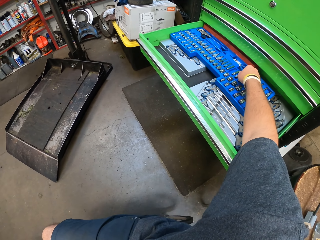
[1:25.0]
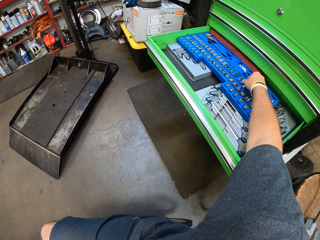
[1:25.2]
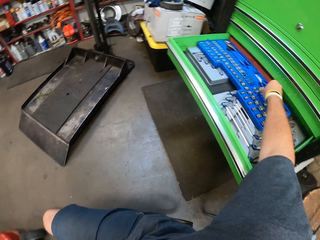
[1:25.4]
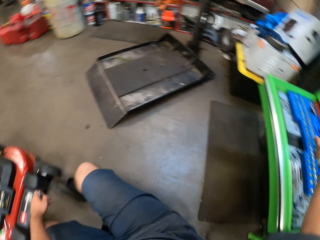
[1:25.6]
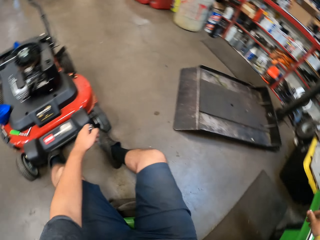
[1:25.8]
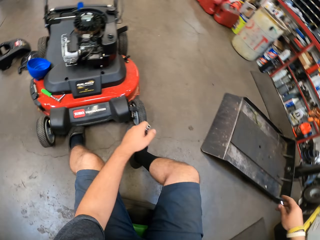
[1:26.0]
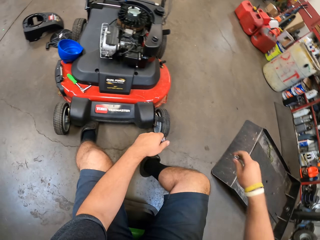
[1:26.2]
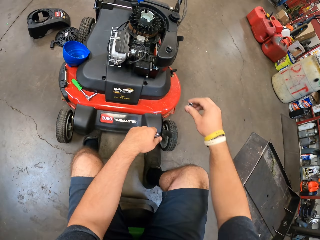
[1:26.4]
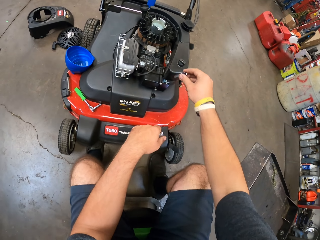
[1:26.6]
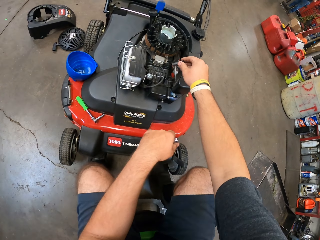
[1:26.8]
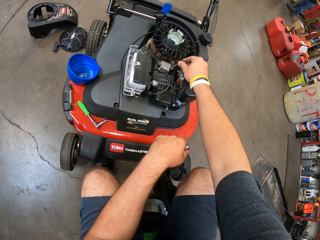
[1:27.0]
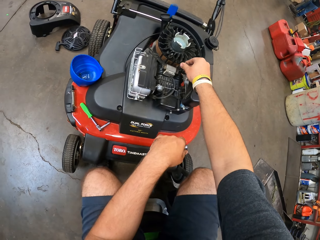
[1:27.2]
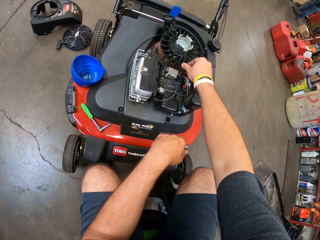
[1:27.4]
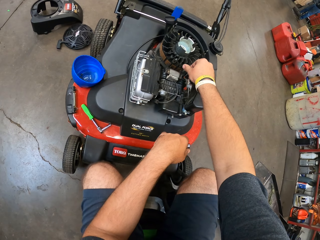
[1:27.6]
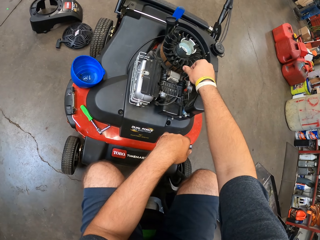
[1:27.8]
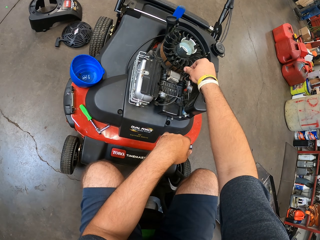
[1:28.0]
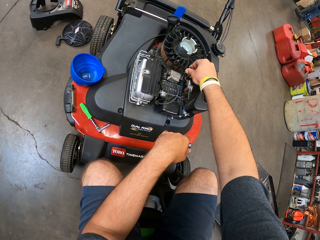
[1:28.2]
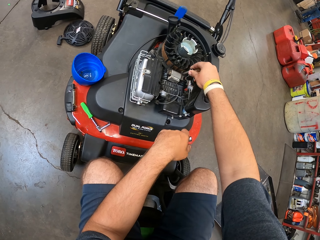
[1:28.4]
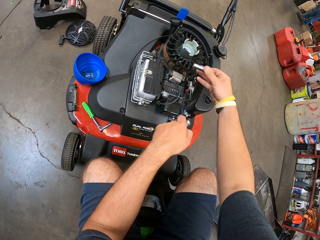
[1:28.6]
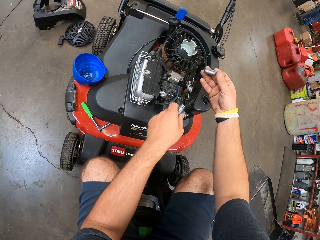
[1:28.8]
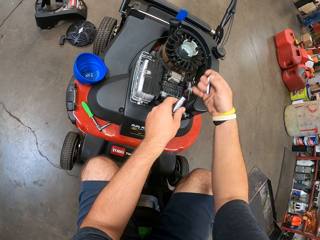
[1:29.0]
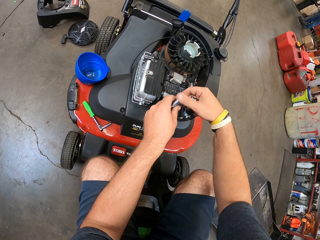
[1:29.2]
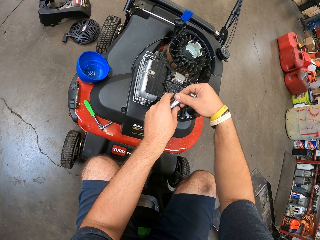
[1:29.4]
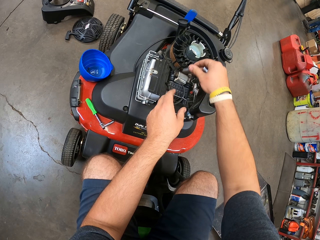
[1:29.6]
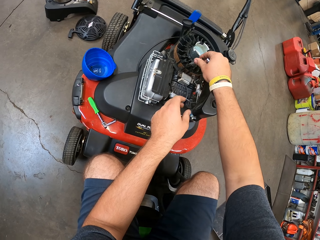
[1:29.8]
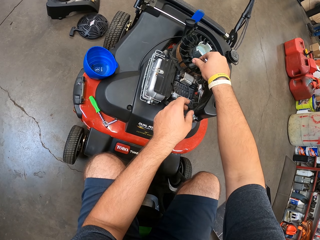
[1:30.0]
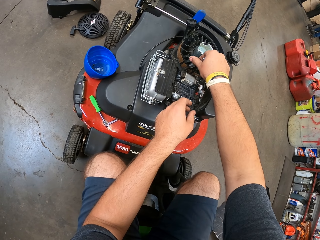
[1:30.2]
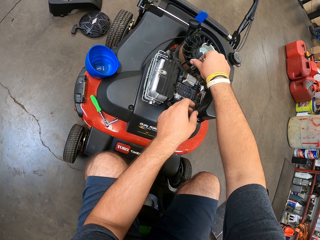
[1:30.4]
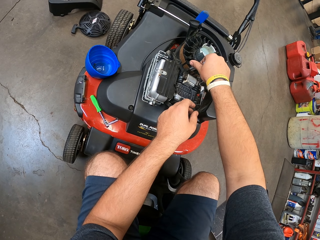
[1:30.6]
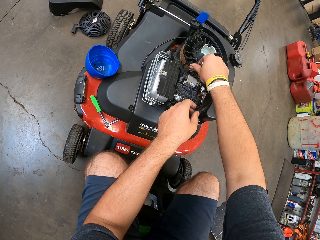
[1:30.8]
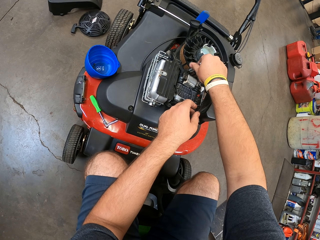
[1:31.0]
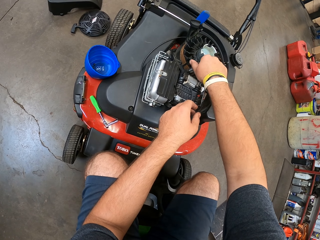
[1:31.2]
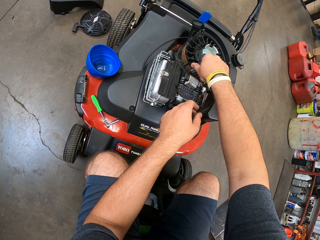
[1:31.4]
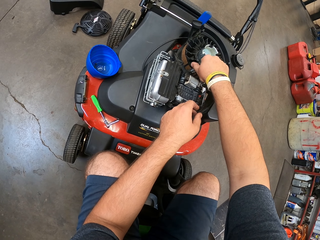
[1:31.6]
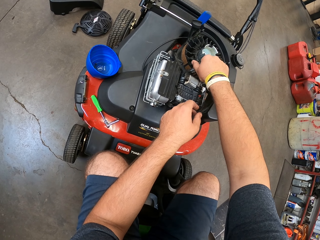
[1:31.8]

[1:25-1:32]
The camera wearer picks up the spare part from the drawer. They fix the spare part to the lawn mower. They fix the spare part to the lawn mower.

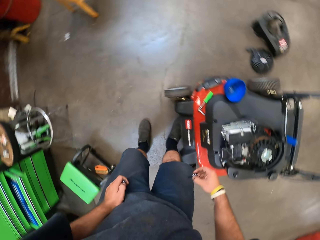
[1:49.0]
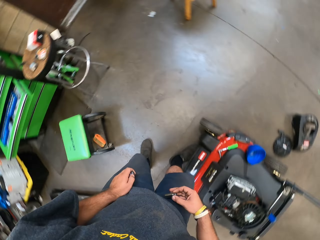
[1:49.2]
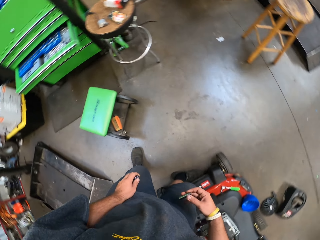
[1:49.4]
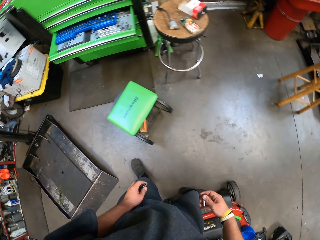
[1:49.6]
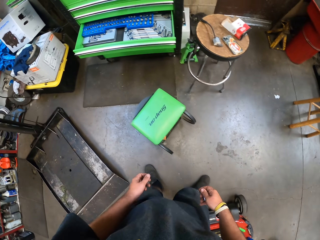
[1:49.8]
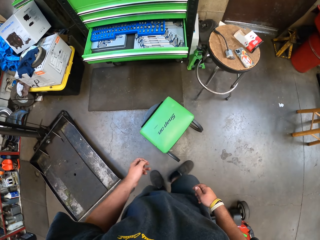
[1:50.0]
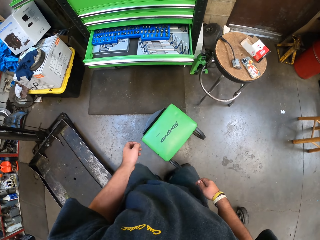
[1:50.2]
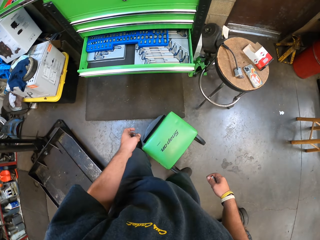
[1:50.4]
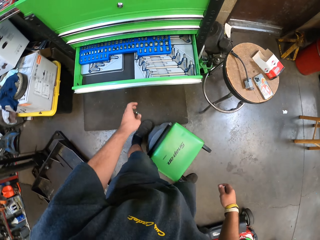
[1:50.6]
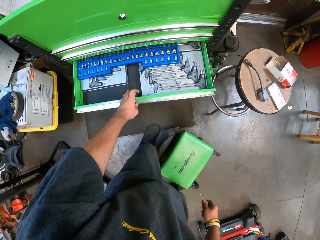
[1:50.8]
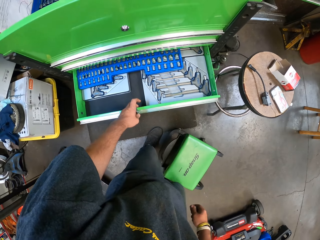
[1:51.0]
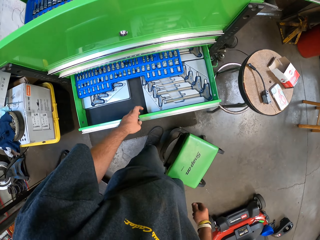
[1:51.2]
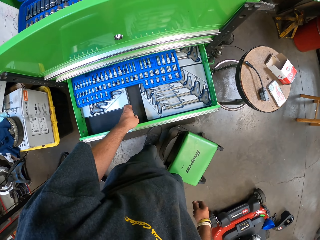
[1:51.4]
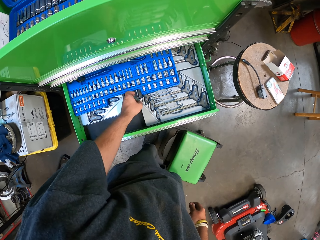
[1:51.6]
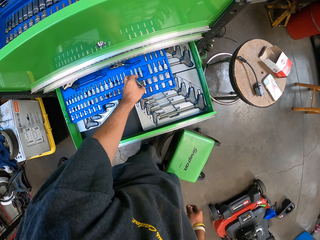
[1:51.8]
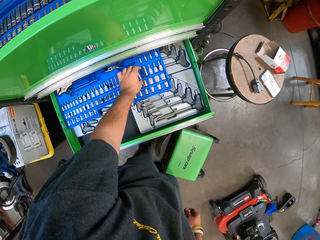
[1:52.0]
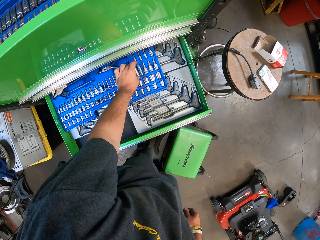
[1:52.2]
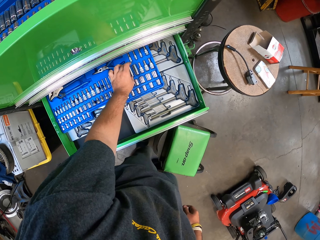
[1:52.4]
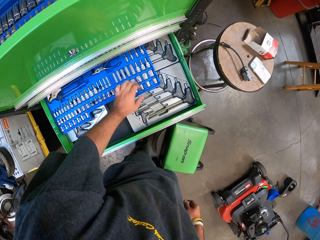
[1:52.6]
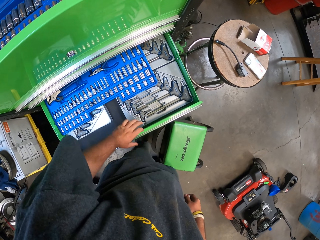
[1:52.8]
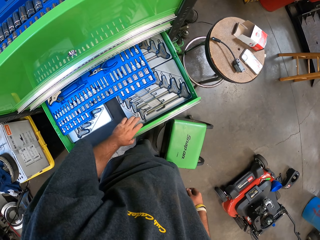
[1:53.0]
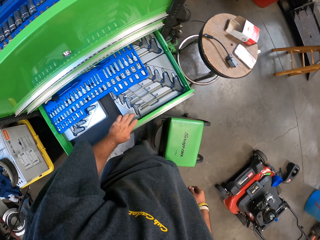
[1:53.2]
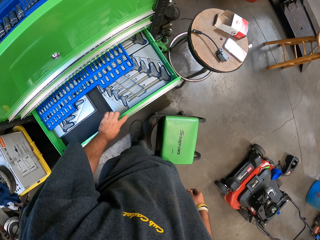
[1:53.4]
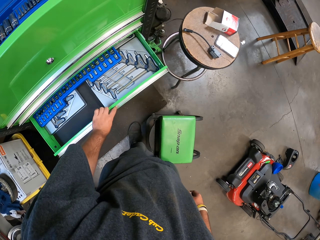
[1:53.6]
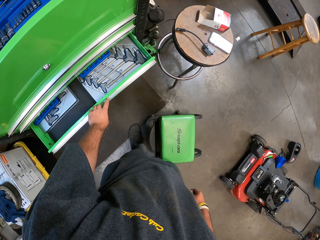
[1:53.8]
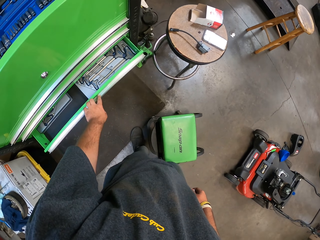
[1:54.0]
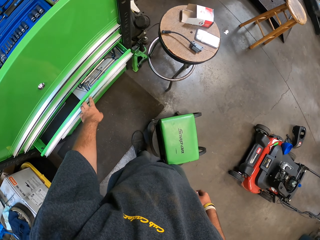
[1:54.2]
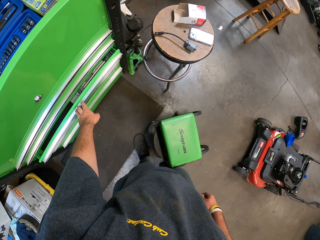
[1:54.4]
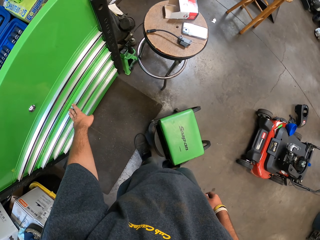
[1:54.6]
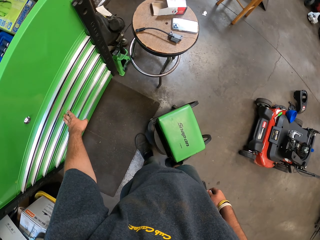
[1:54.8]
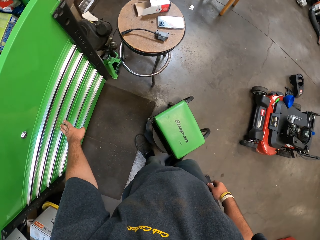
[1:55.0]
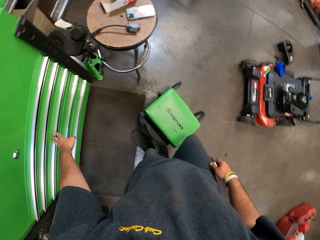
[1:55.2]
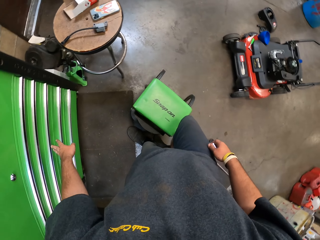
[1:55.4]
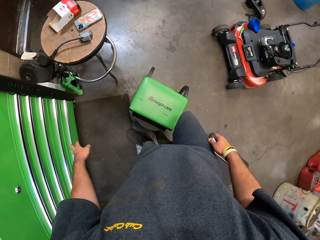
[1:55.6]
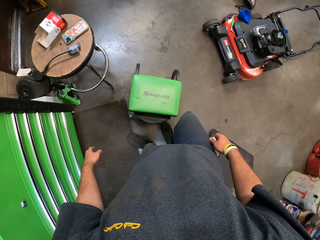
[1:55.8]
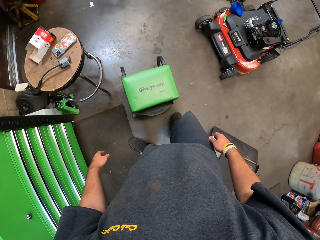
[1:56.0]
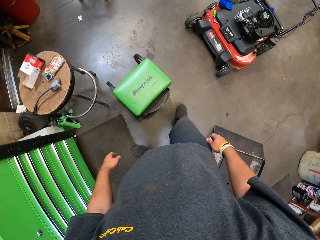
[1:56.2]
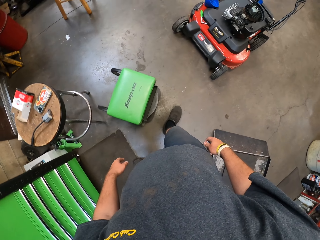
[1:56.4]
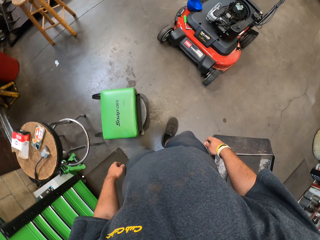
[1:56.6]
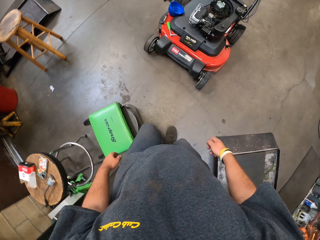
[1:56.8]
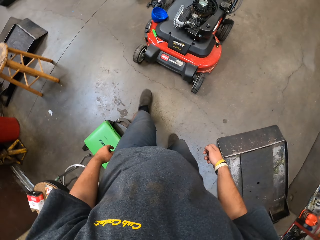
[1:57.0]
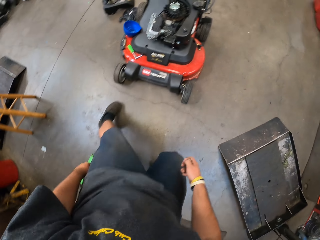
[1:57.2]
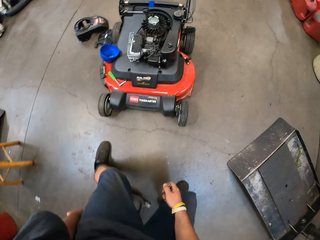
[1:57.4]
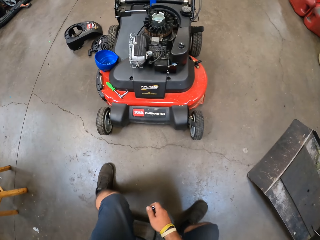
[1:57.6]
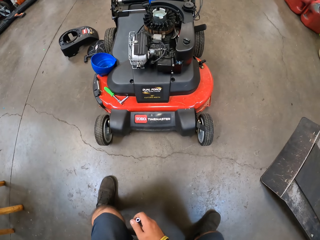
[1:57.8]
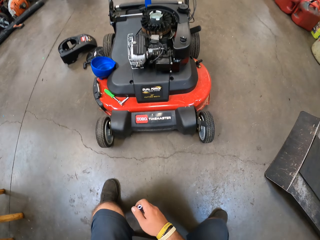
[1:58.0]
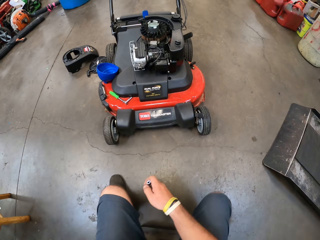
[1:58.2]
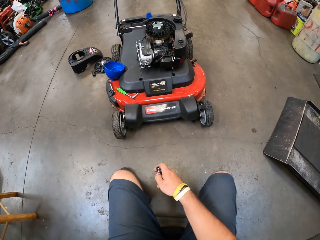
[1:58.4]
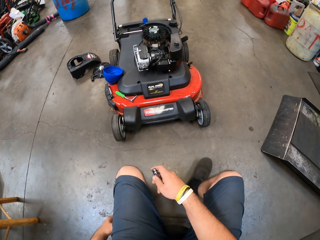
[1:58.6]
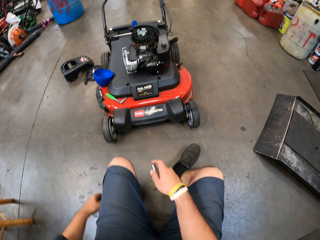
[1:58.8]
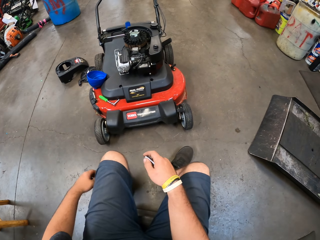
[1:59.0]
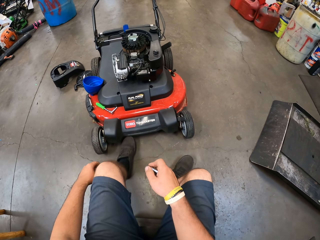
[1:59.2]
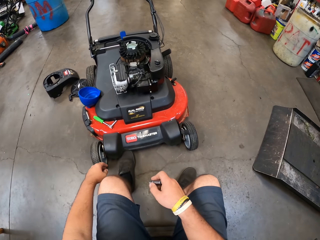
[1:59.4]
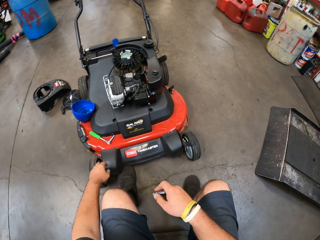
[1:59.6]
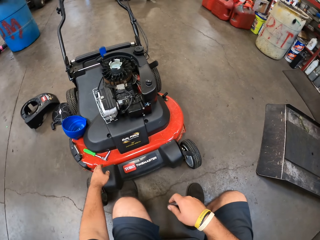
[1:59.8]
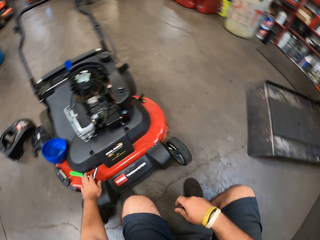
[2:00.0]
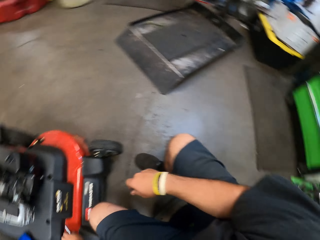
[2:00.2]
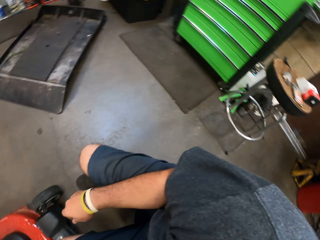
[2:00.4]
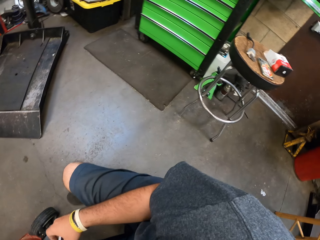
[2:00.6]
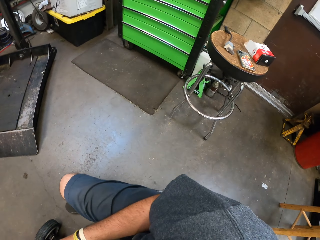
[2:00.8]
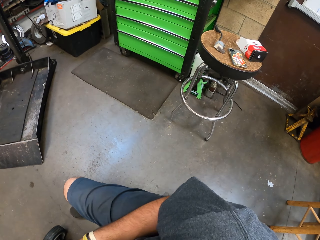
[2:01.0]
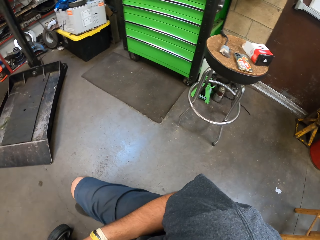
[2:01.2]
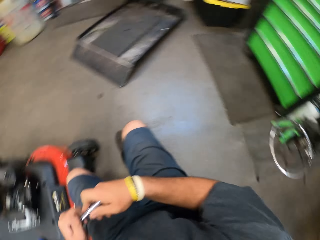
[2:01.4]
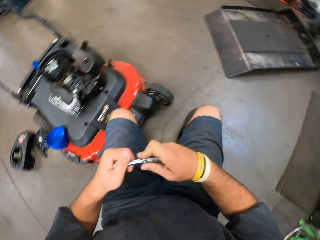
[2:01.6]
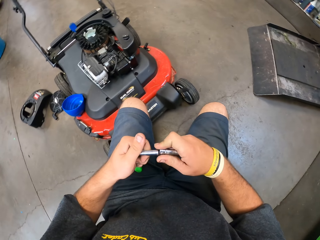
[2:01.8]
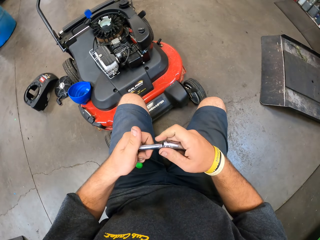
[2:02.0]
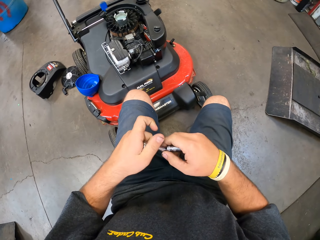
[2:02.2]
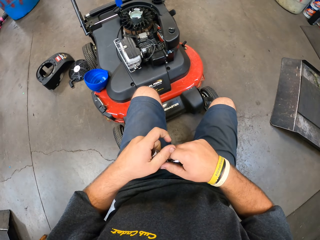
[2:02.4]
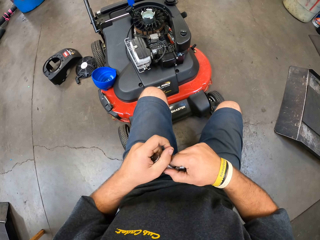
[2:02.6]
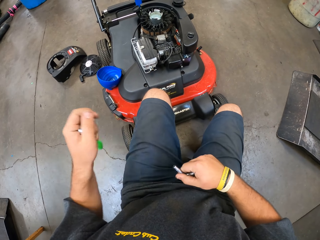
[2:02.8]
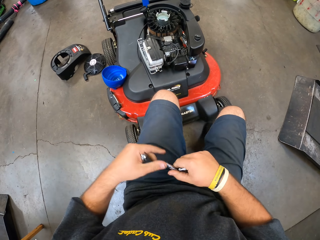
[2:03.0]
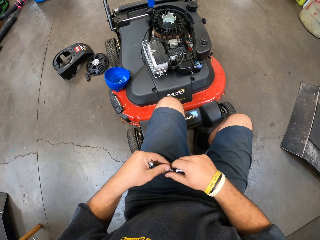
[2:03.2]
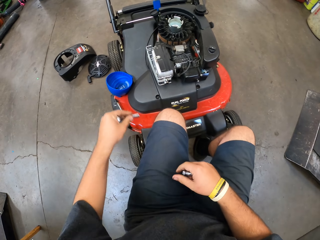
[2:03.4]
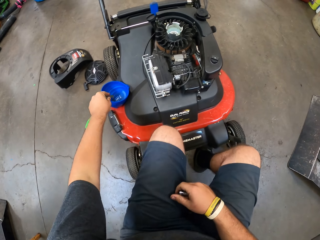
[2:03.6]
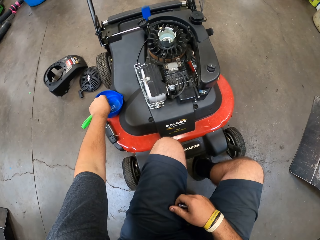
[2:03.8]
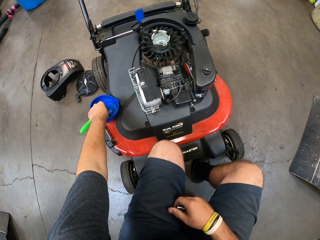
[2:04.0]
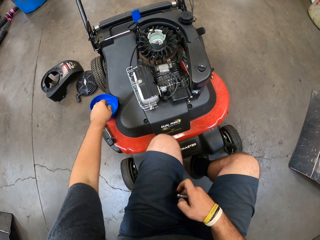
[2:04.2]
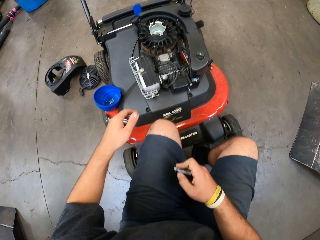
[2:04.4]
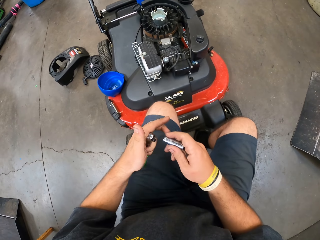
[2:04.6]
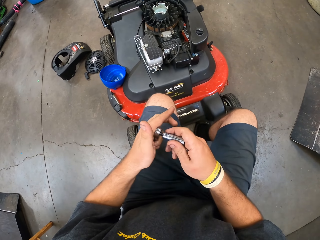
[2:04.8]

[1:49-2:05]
The camera wearer walks to the drawer. They pull the drawer. They put the spark plug socket in the tool kit. They close the drawer. They move the chair with a leg, sit on the chair and move on the chair. They hold something. They look around. They remove the spark plug socket on the plug wrench. They put the spark plug socket in the container.
